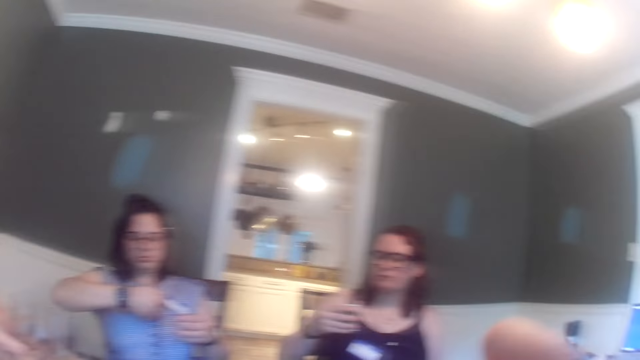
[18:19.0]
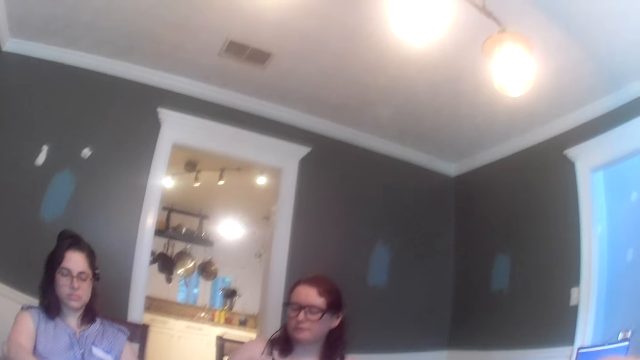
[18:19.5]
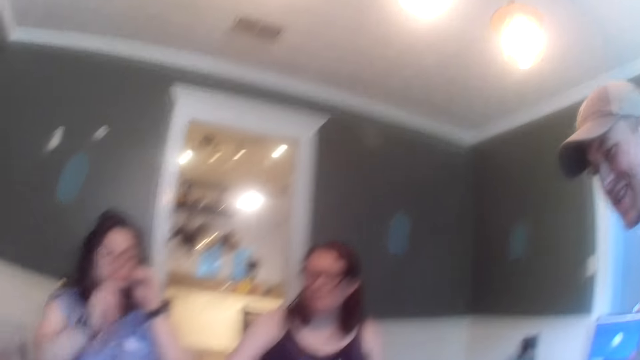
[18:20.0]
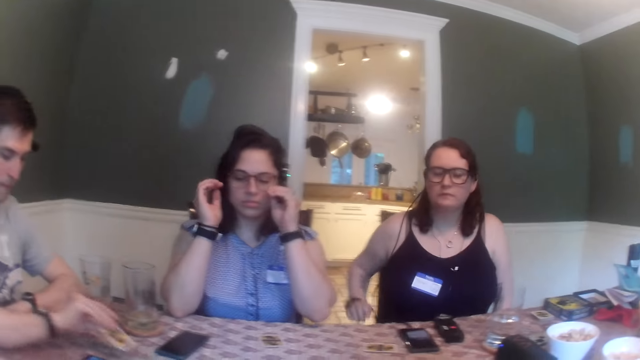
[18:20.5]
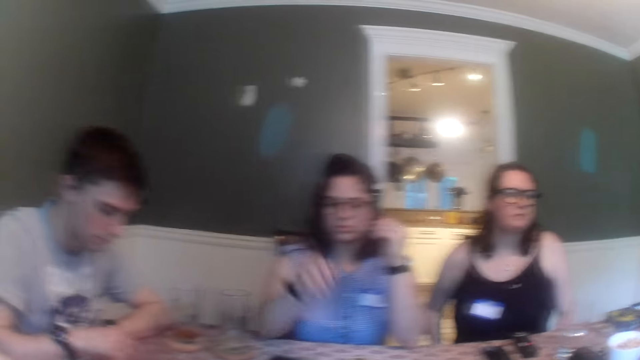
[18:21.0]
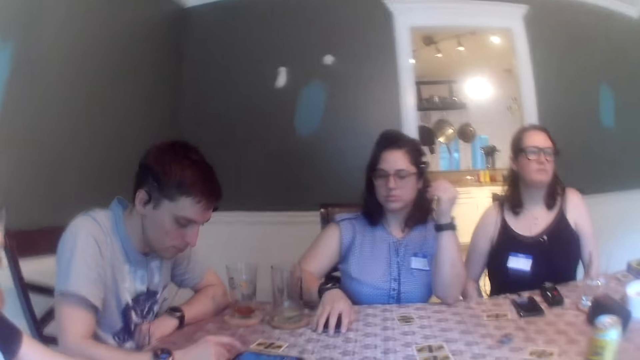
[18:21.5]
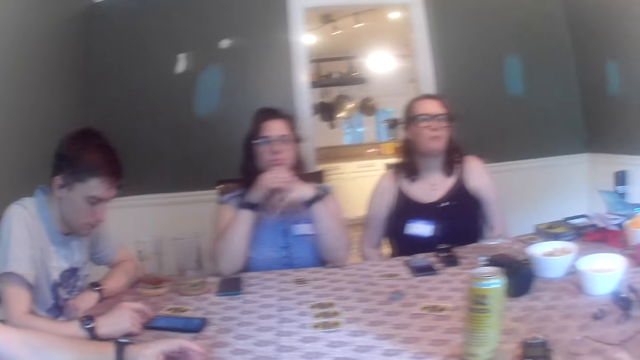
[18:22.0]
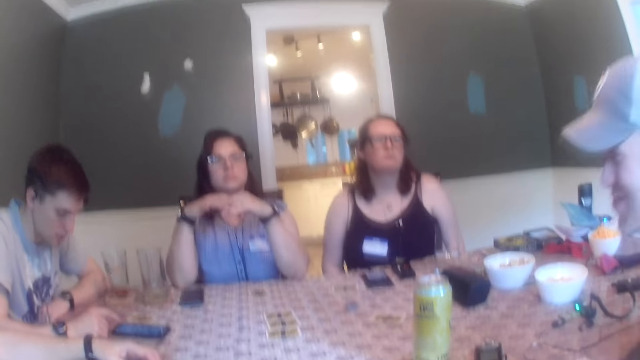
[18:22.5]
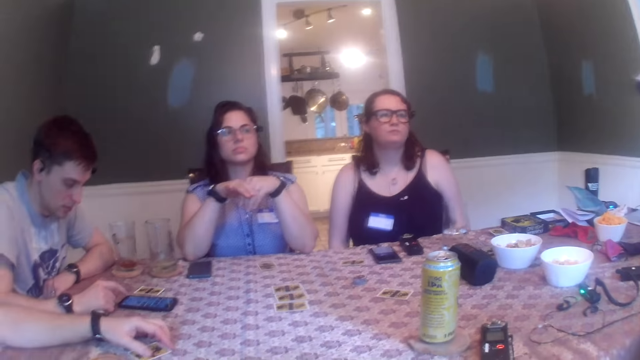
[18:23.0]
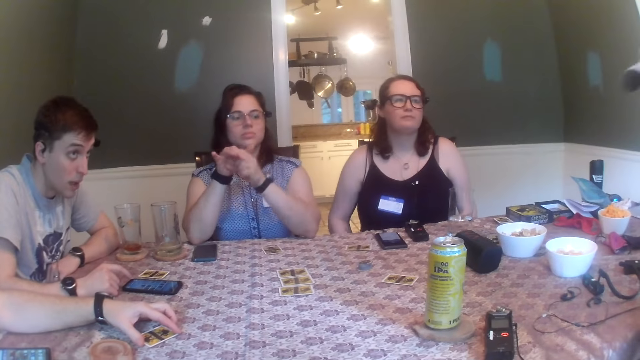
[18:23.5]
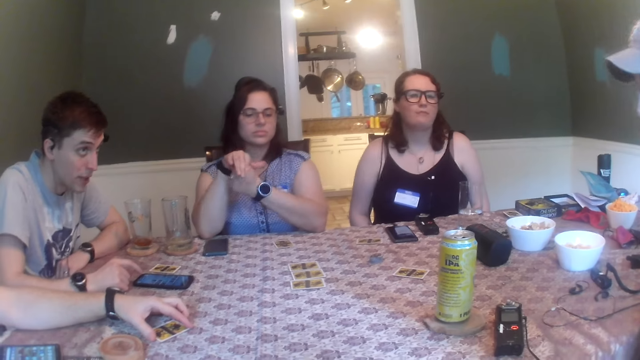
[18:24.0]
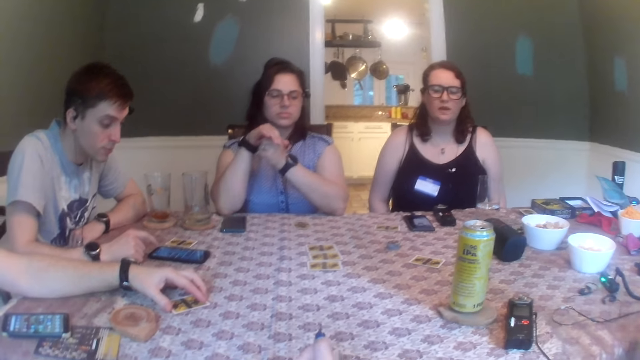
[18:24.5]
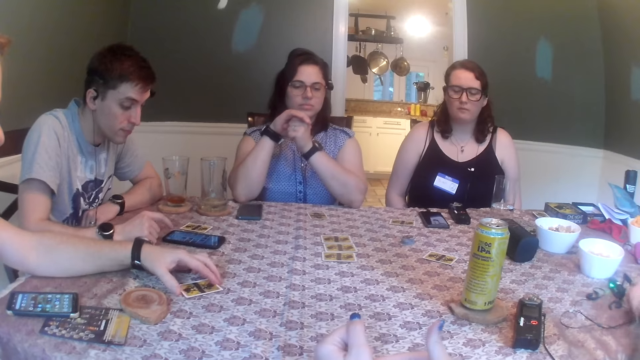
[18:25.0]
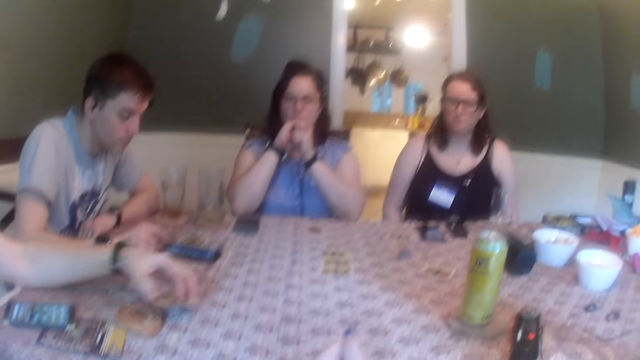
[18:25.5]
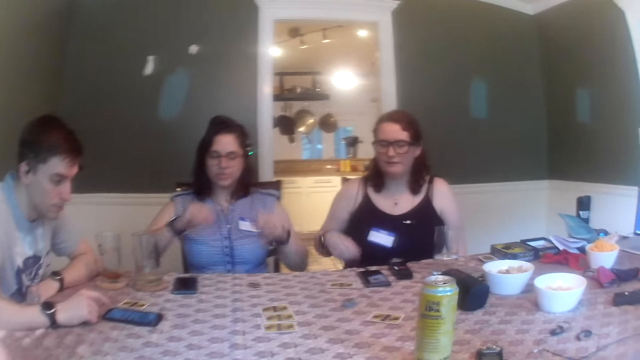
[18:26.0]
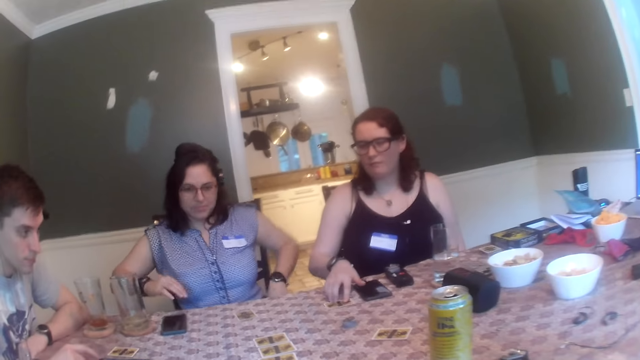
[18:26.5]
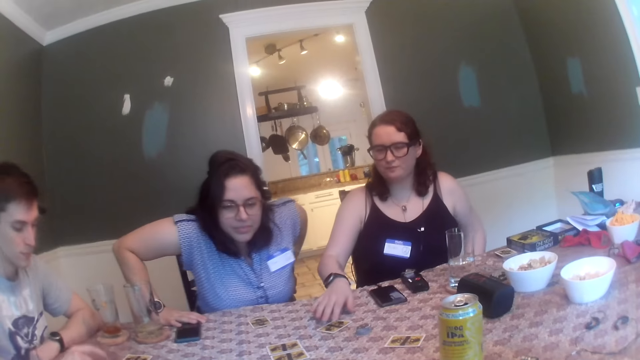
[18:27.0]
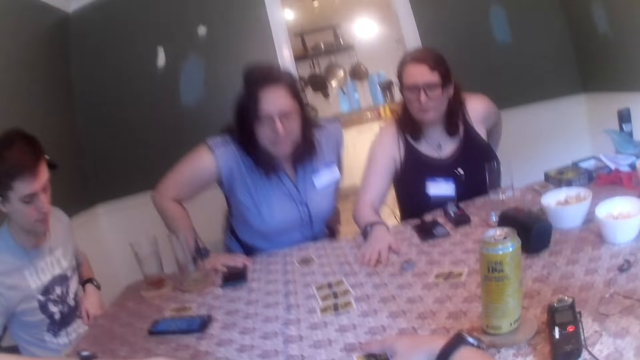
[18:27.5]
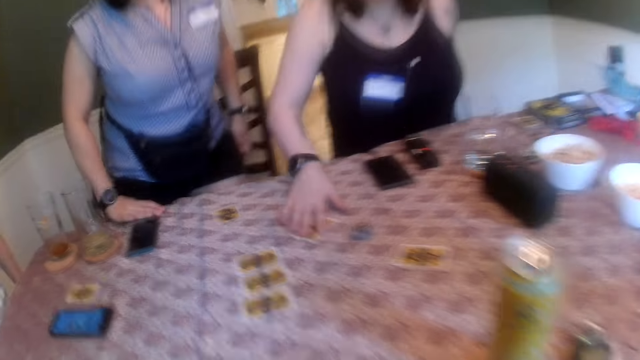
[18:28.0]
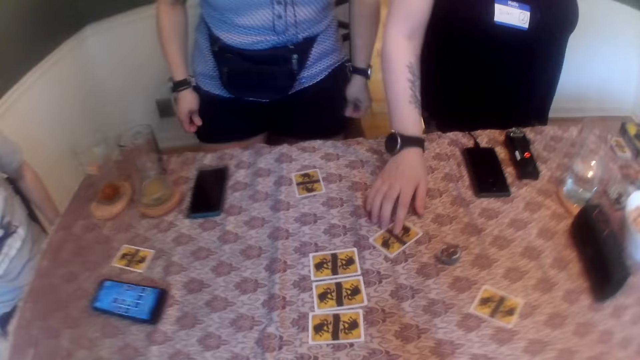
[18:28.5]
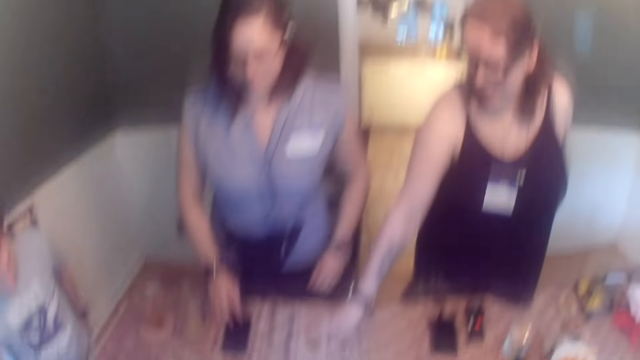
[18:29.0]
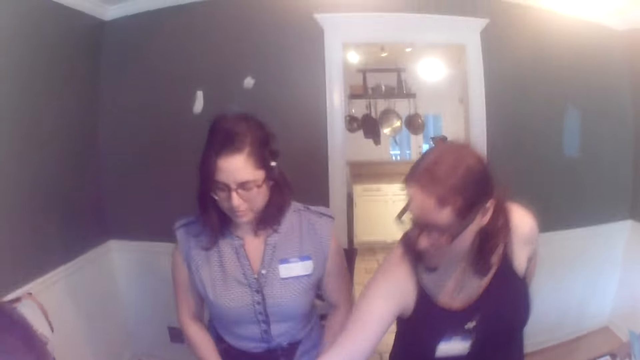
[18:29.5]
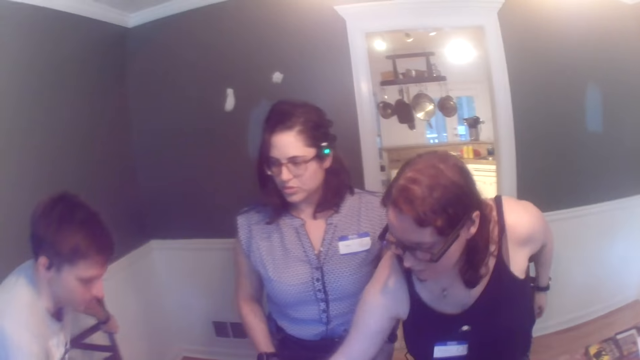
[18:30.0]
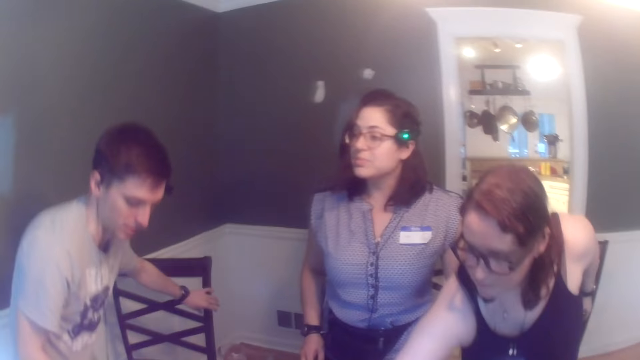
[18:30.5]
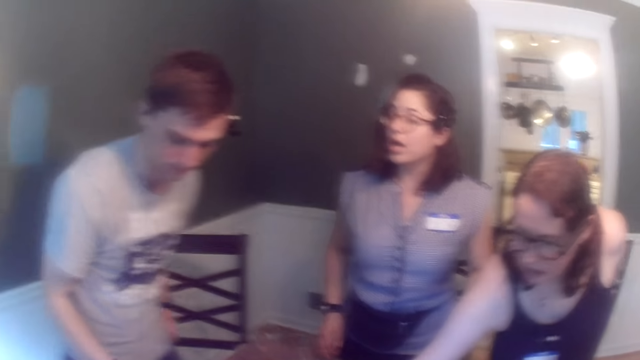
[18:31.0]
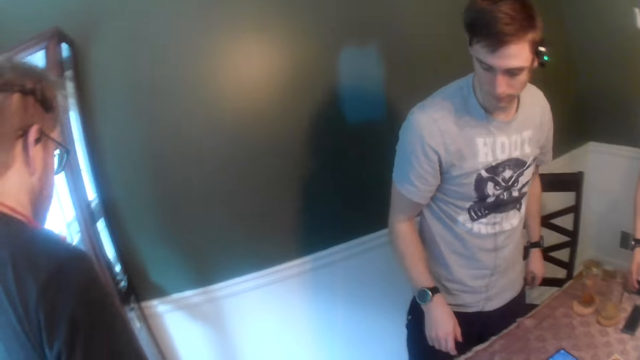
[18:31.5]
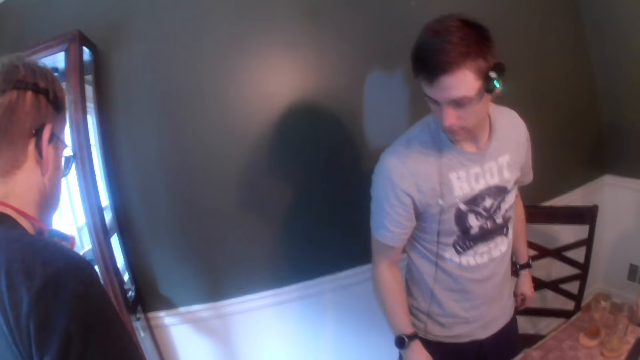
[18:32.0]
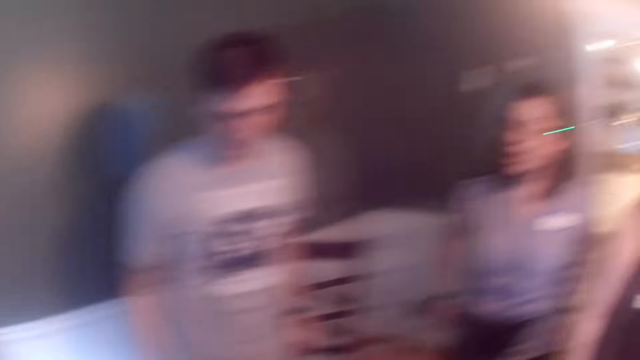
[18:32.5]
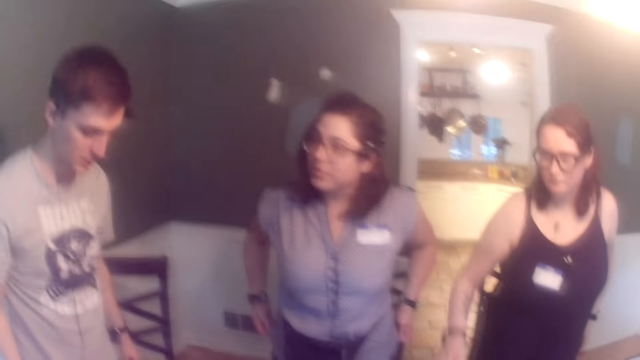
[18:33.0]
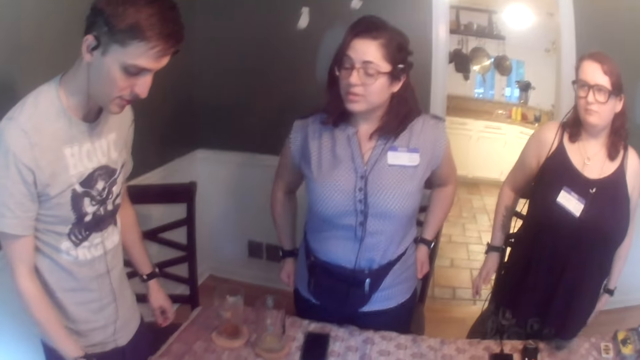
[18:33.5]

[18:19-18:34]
A man sits on a chair. Another man drops a card on the table with his right hand. A woman shifts a phone on the table with her right hand. A third man shifts a card on the table with his left hand. He picks the card from the table with his left hand. Another woman shifts a card on the table with her right hand. The first woman stands. The other woman stands. She shifts the card on the table with her right hand. The camera wearer stands up. The second man stands. The camera wearer looks at the people at the table. The third man stands.

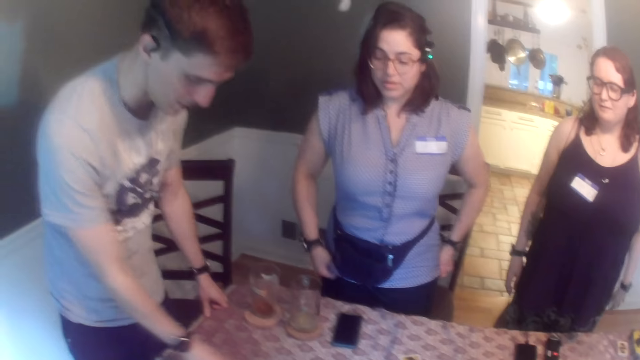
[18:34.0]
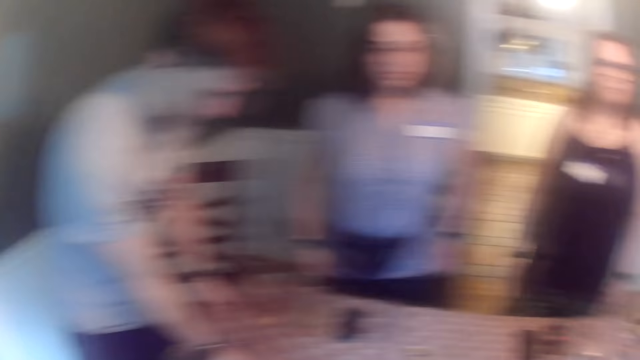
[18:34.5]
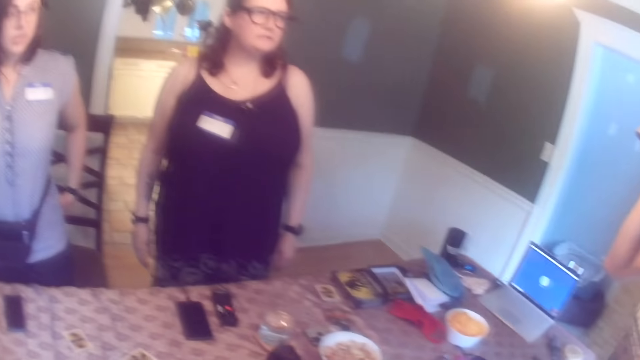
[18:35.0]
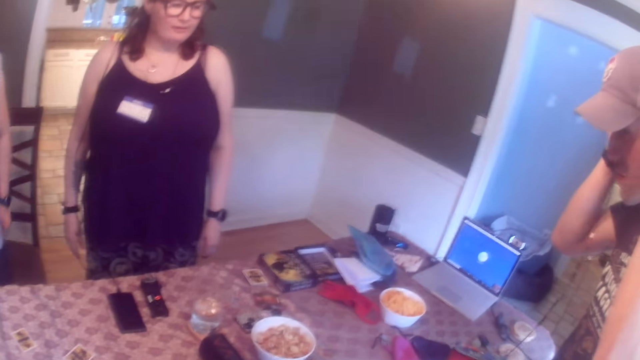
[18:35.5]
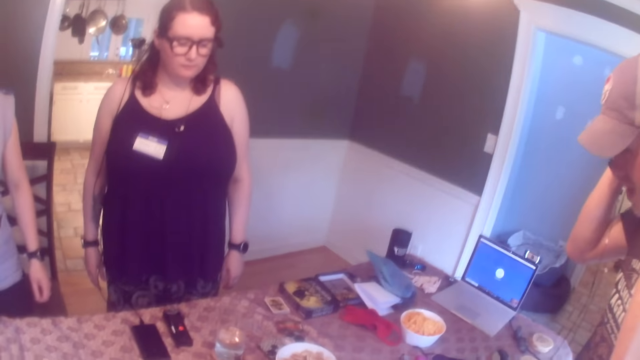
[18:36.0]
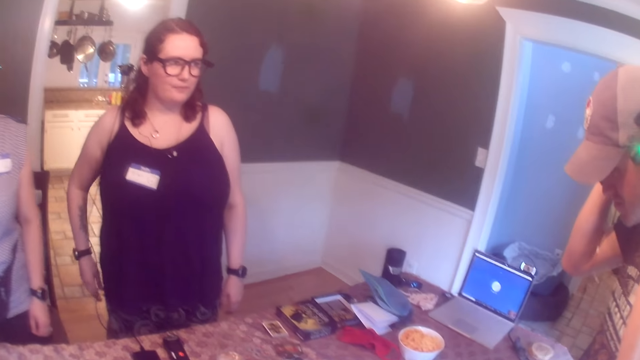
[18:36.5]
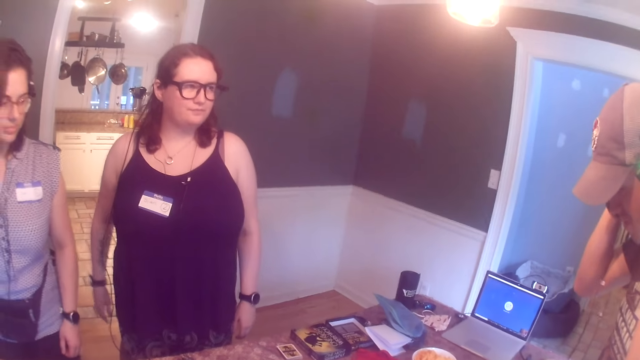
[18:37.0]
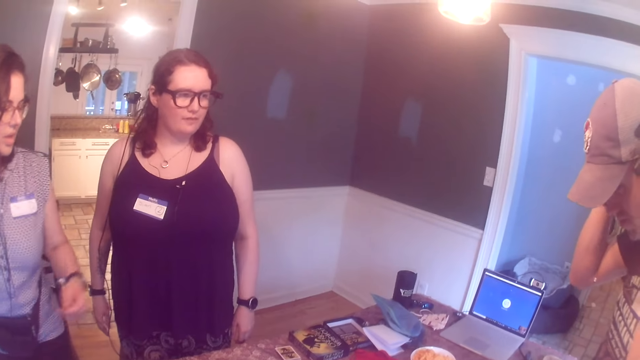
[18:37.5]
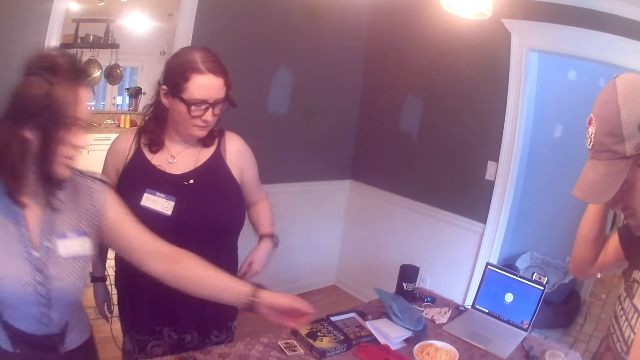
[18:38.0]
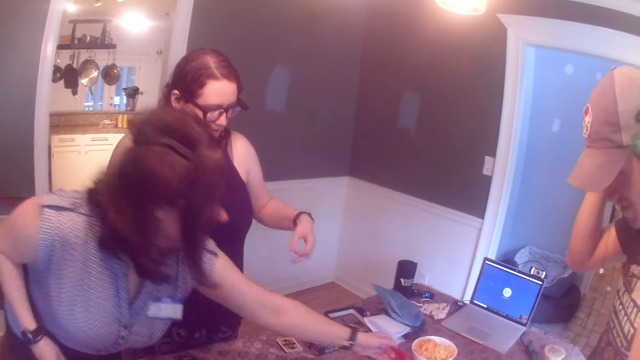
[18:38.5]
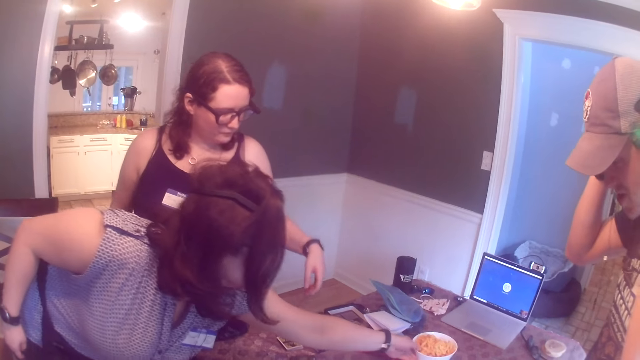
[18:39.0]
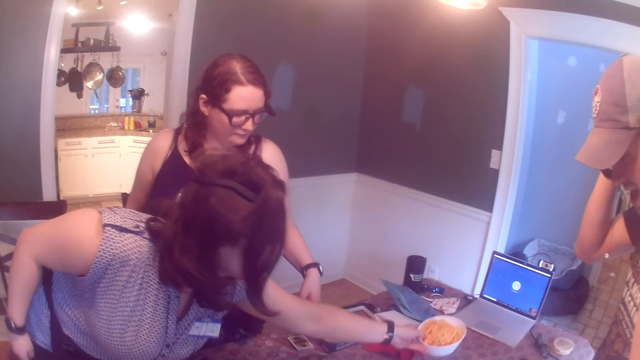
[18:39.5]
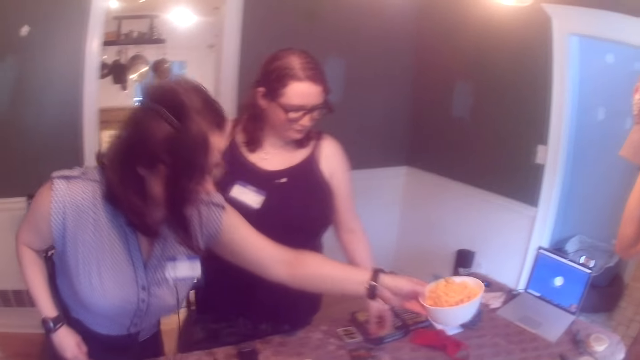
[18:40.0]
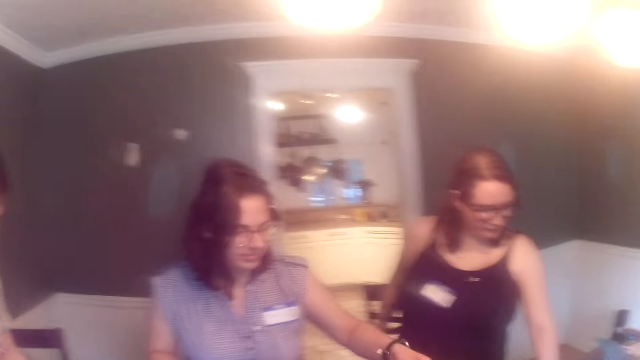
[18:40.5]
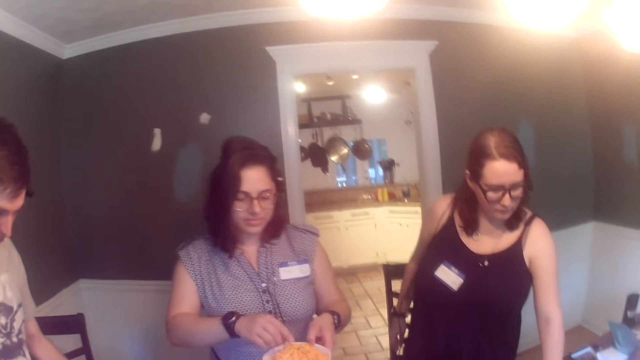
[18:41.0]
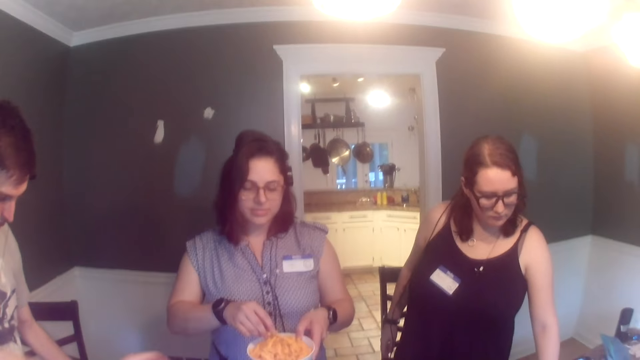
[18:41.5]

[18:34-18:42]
A man stands. A woman picks the bowl of corn puffs from the table with her left hand. The camera wearer talks to a person. The woman picks corn puffs with her right hand from the bowl of corn puffs in her left hand.
